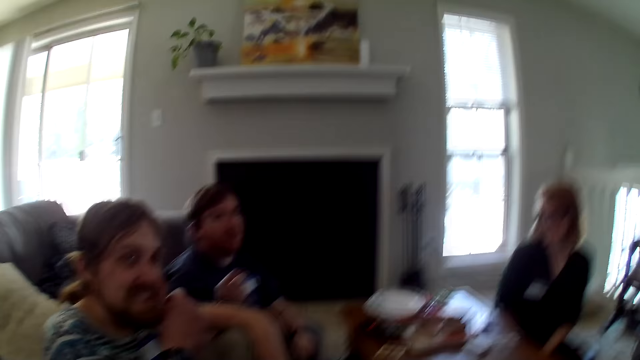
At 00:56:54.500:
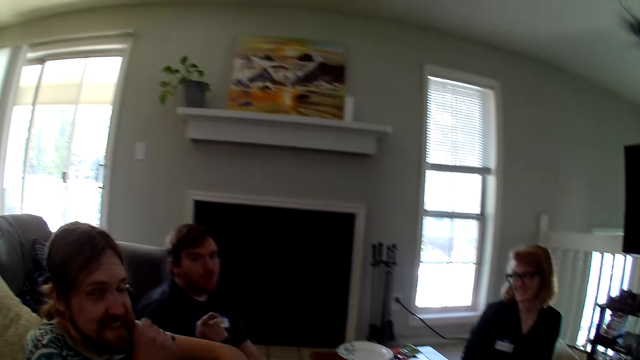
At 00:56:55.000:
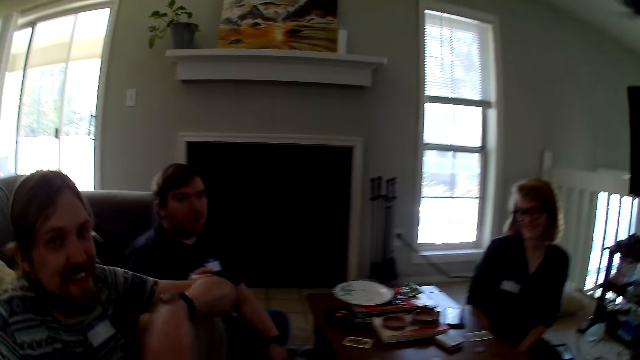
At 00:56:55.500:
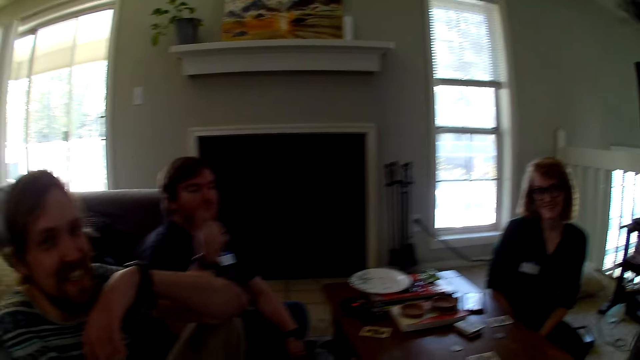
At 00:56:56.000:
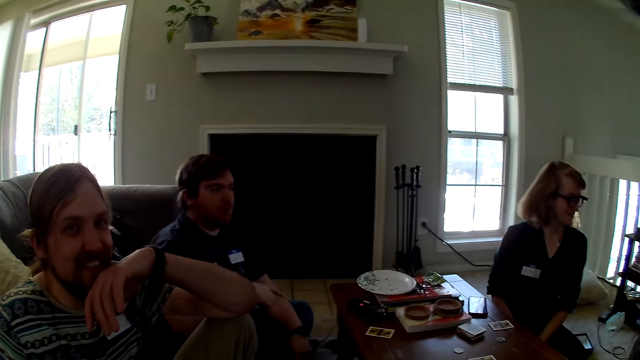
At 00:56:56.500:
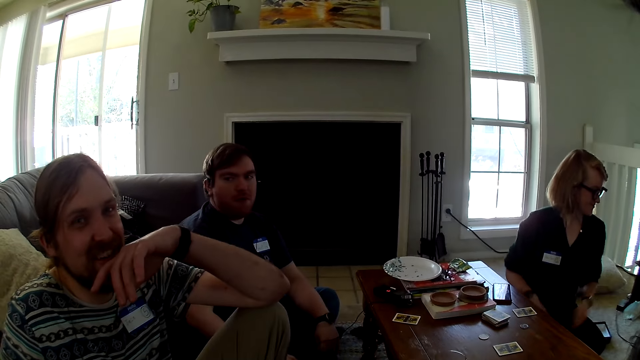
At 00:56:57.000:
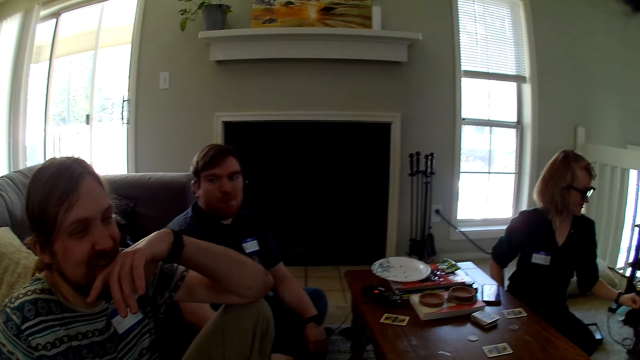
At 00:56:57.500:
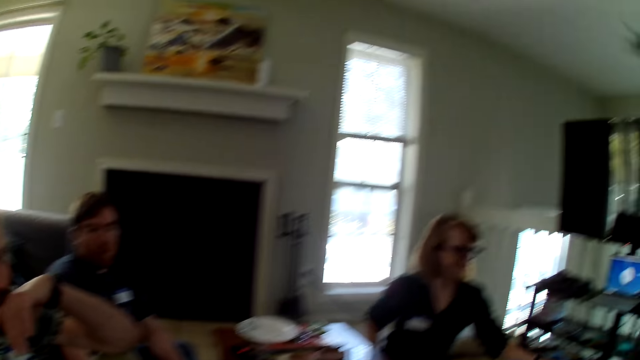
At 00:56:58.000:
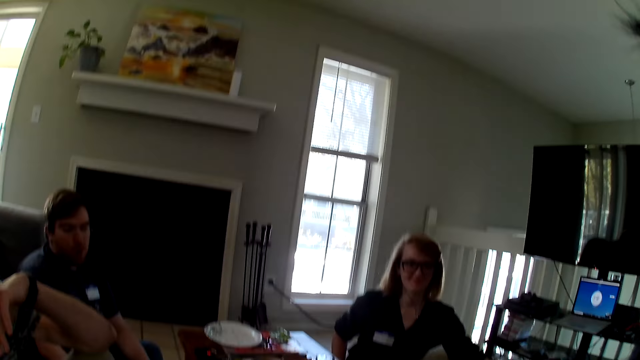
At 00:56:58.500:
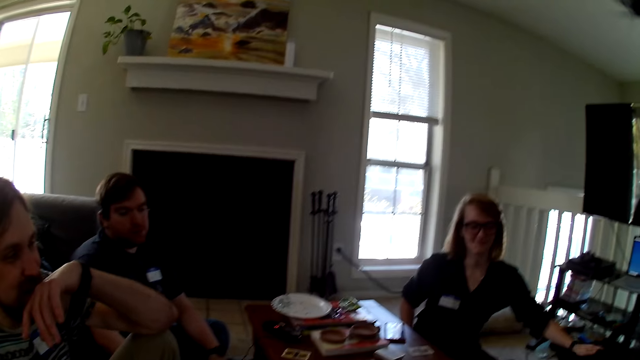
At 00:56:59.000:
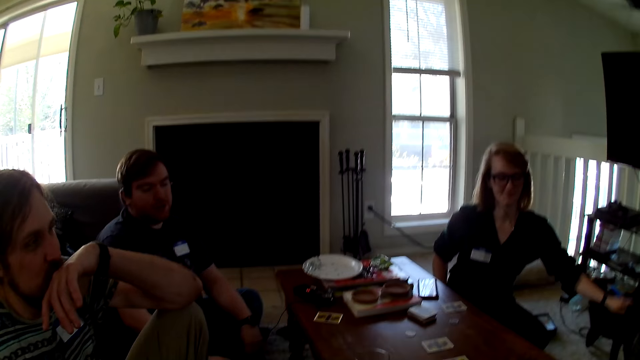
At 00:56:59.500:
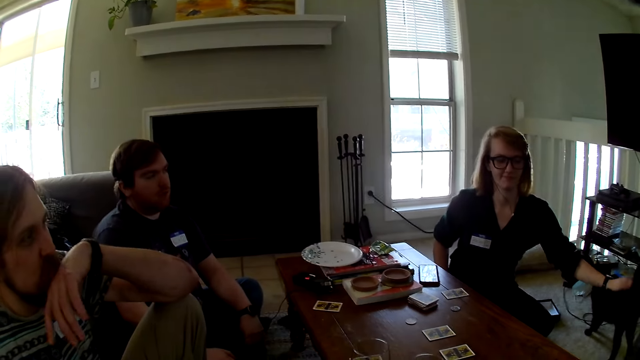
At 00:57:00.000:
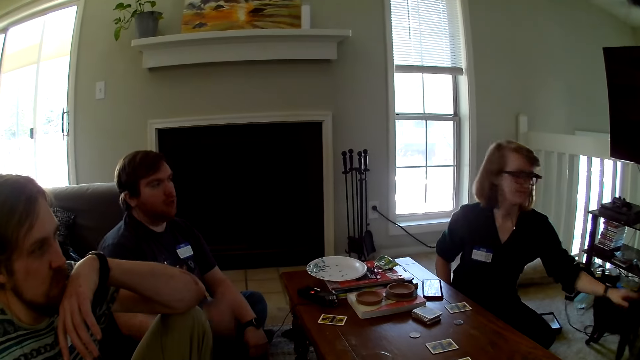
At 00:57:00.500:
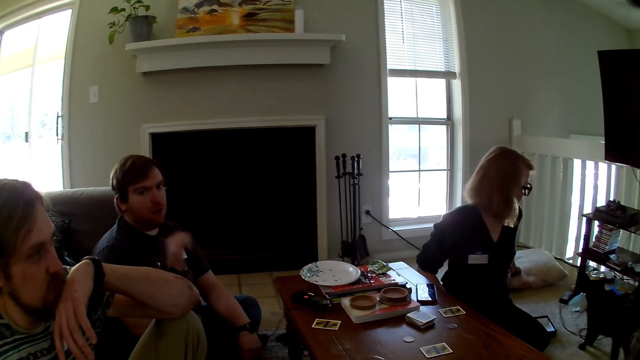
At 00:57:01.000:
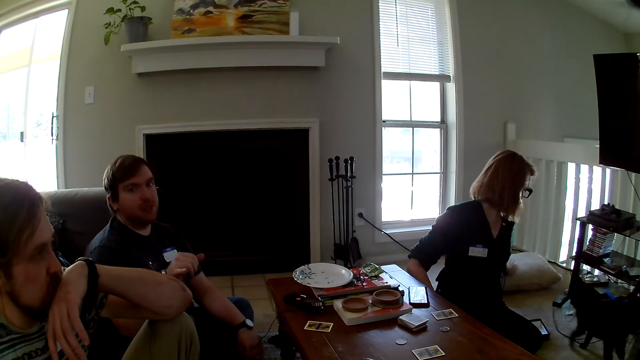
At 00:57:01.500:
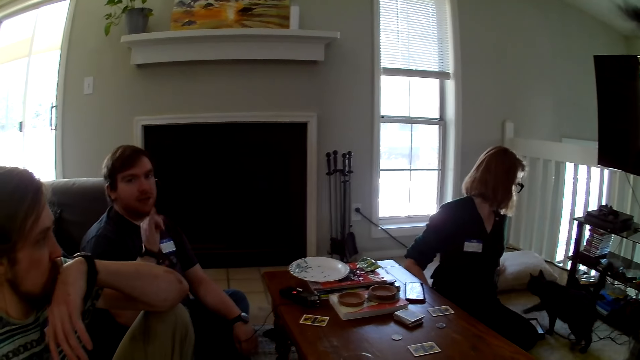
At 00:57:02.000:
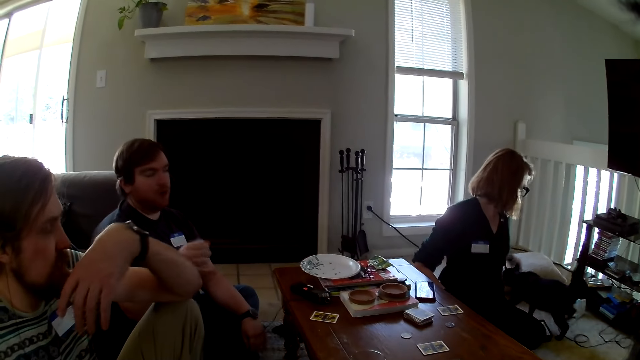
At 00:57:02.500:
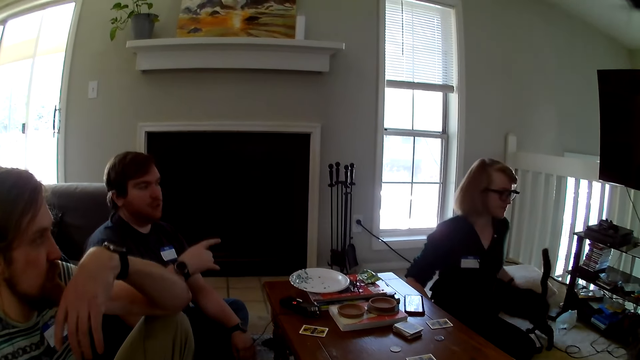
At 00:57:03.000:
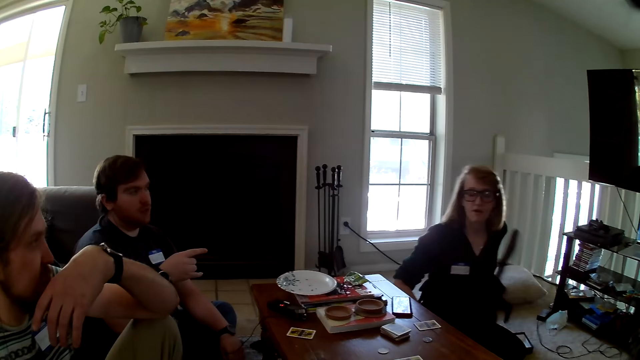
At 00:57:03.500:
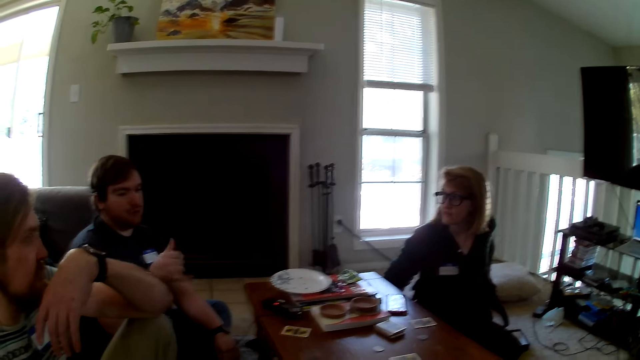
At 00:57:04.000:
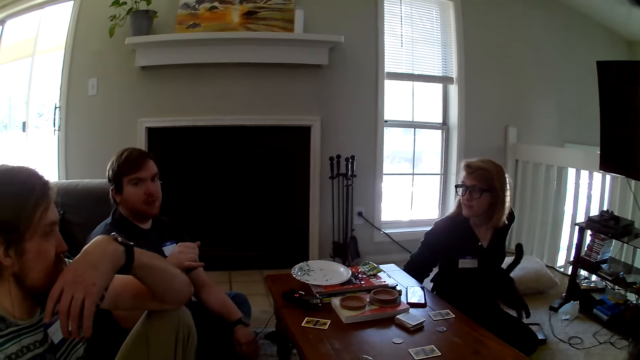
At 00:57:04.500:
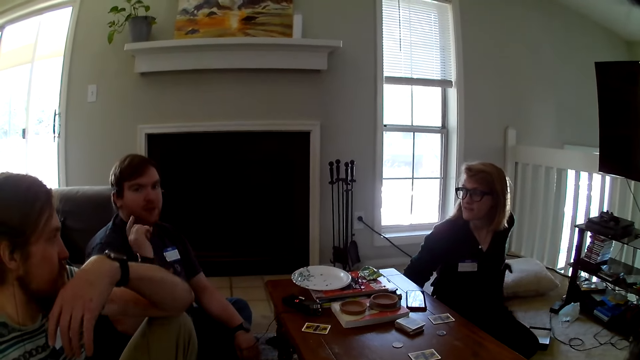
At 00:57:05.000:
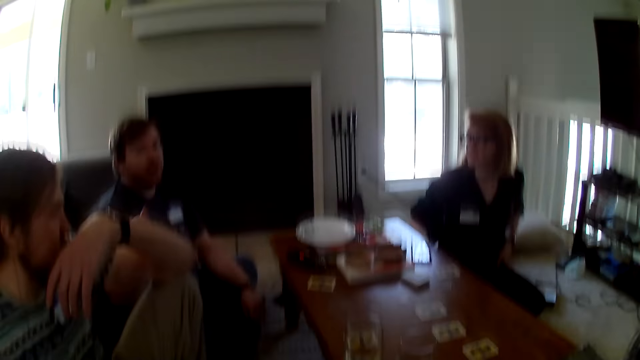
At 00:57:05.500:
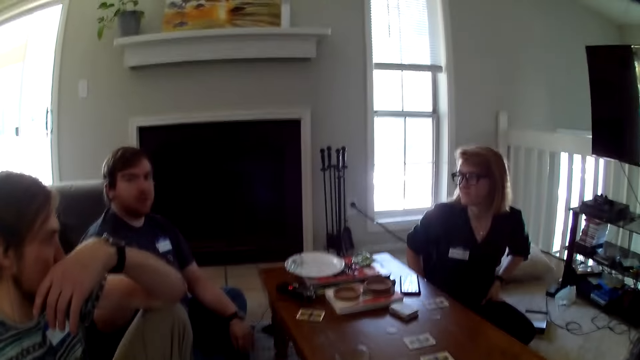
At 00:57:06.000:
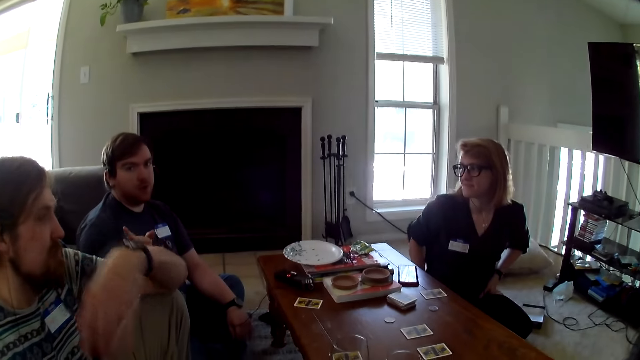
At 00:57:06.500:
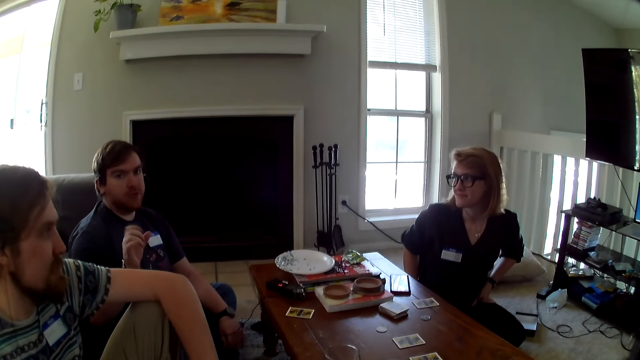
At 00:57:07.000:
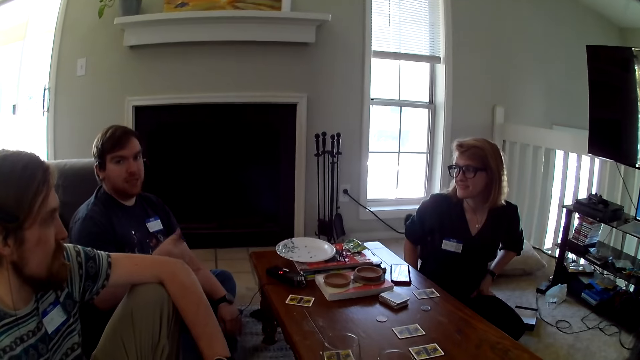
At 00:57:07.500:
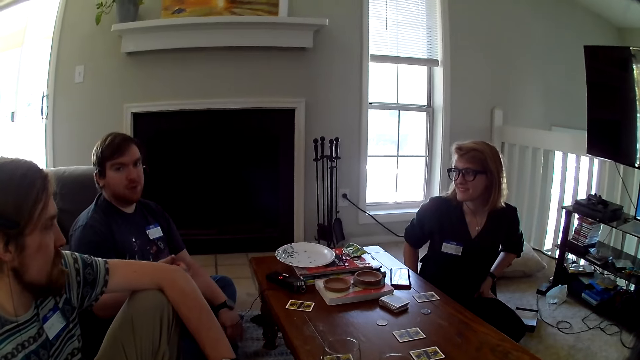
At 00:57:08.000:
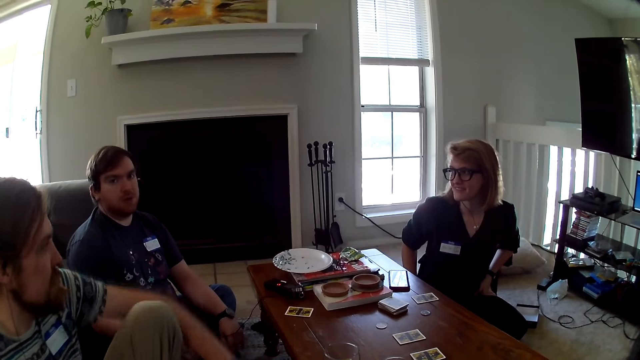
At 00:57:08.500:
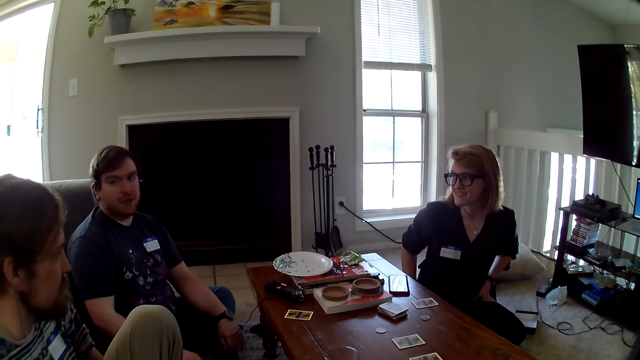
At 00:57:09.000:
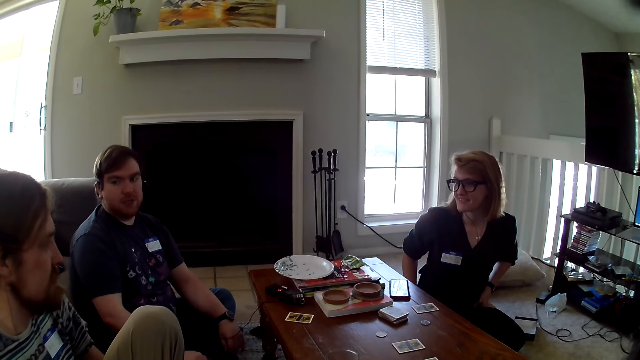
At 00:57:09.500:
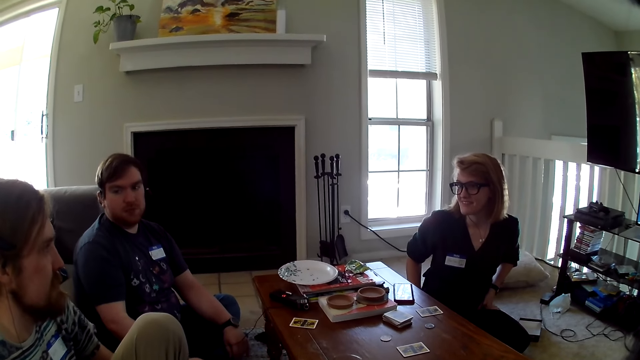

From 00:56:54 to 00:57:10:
A person holds a cat. The person holds a pillow. The person holds the cat.

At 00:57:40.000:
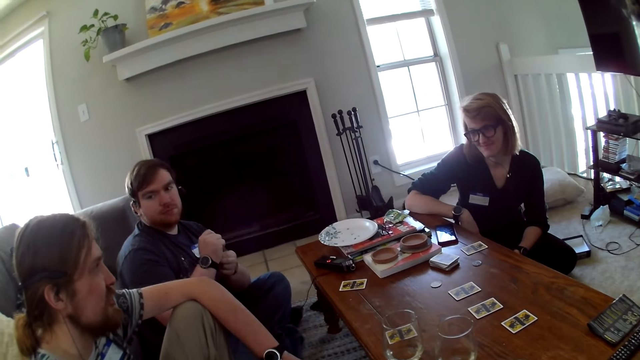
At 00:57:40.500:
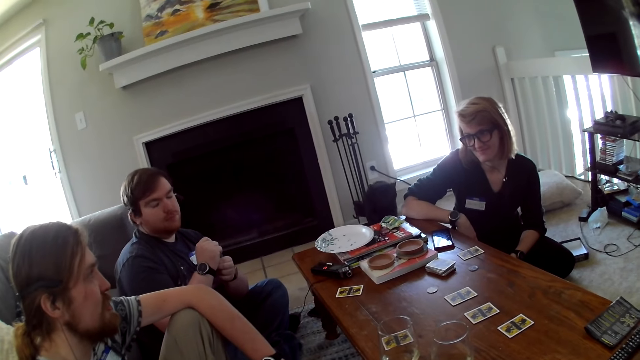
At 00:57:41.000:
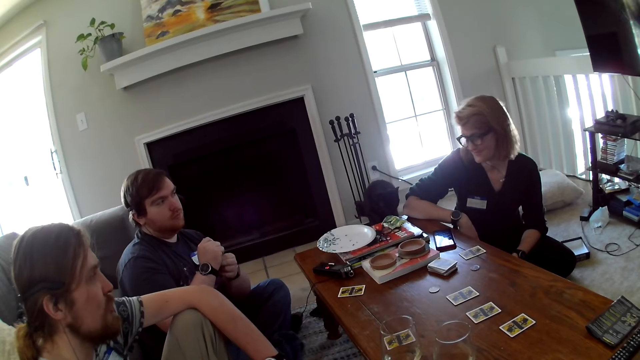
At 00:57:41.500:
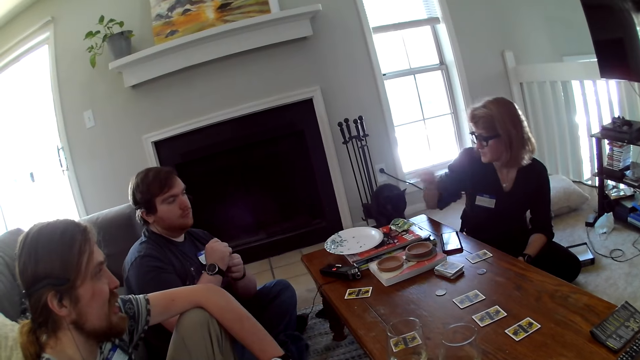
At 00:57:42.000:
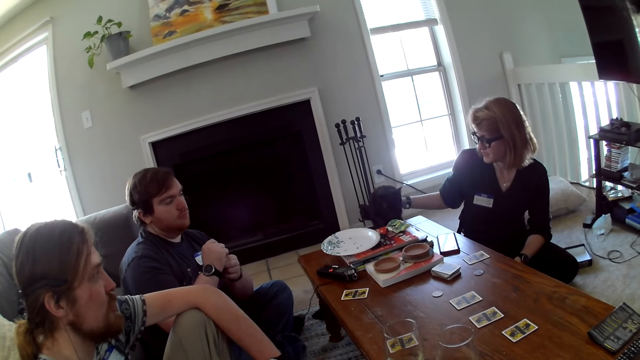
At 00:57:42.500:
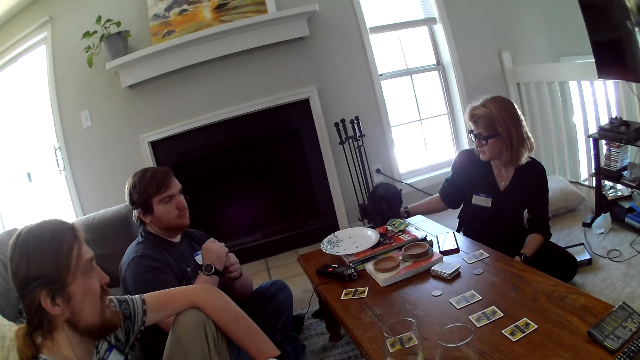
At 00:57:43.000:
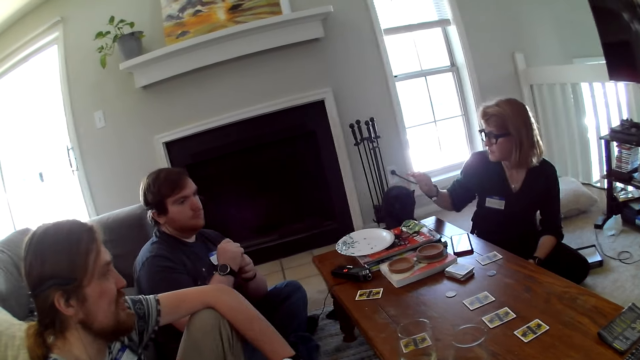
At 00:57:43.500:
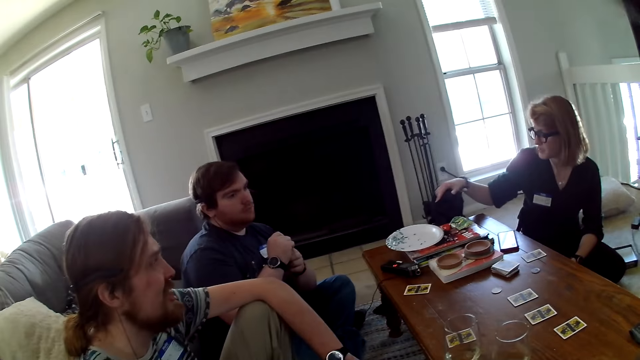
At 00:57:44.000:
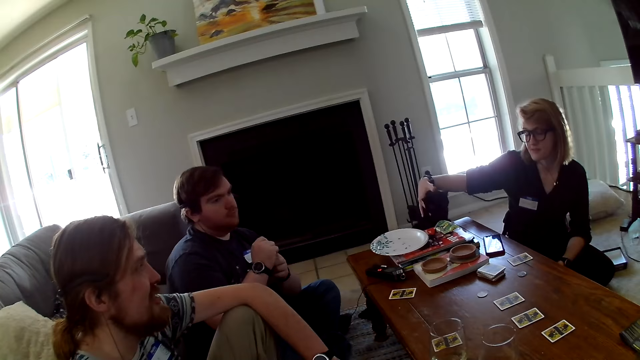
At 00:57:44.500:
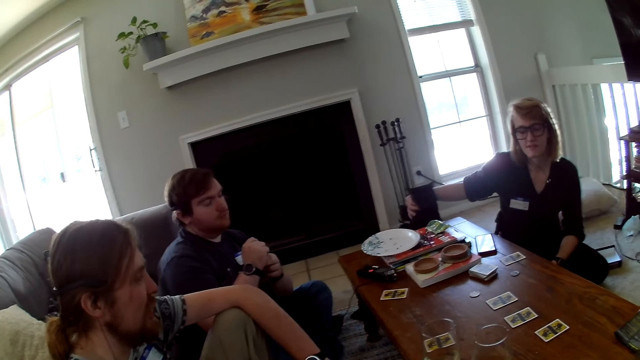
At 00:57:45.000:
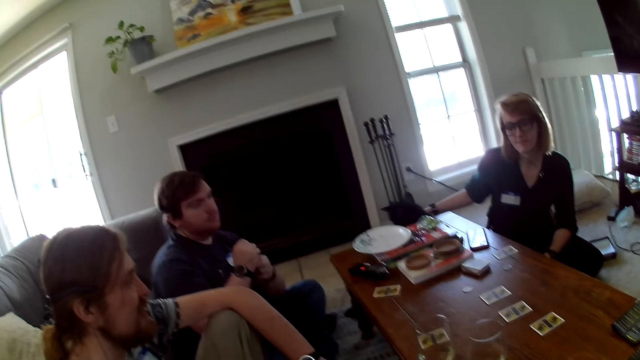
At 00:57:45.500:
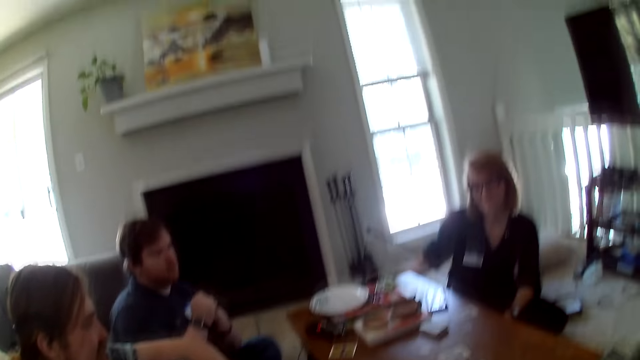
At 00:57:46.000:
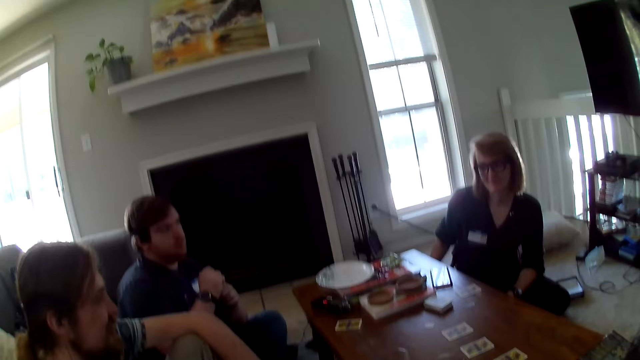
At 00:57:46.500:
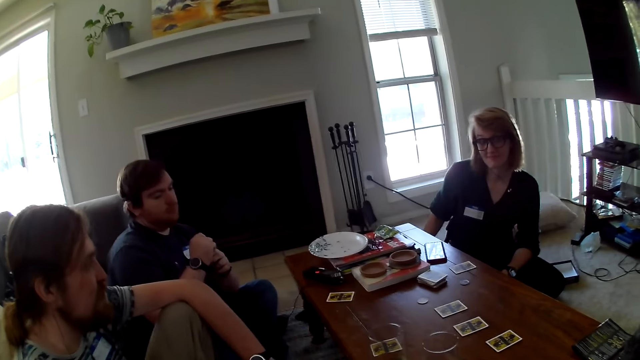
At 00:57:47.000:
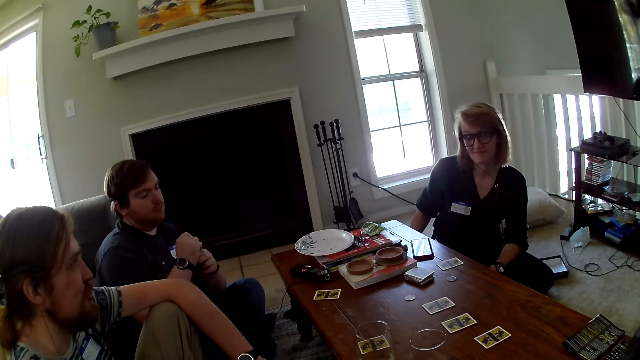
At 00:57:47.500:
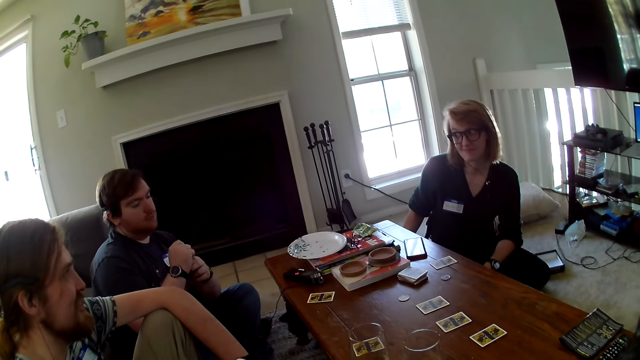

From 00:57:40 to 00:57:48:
A person holds a cat.
